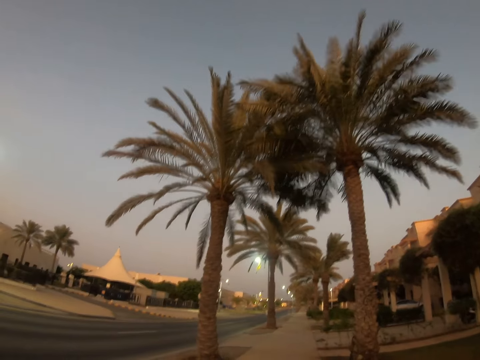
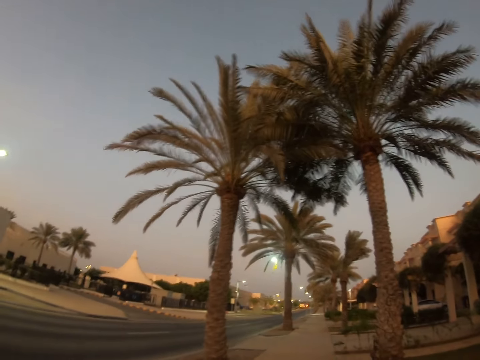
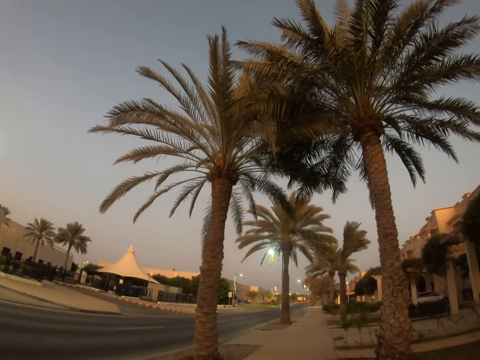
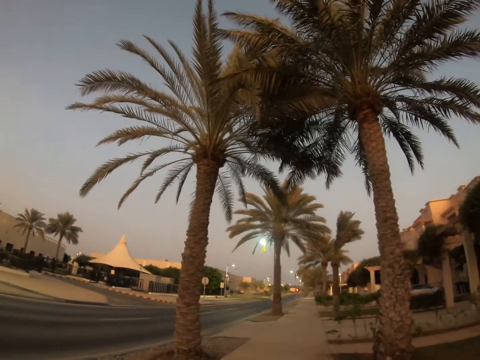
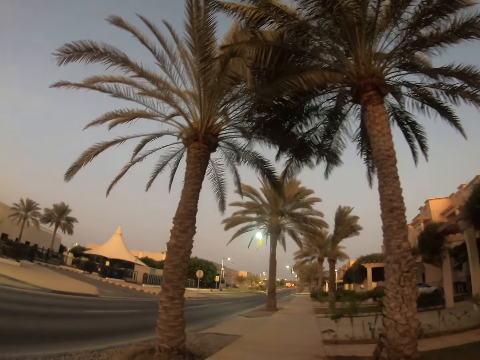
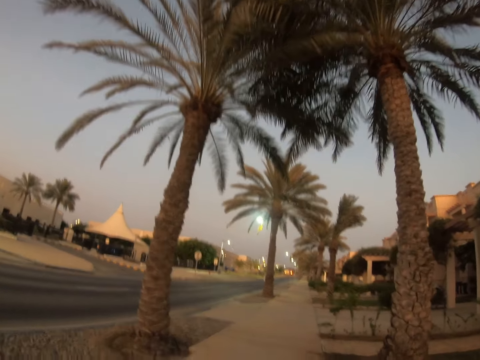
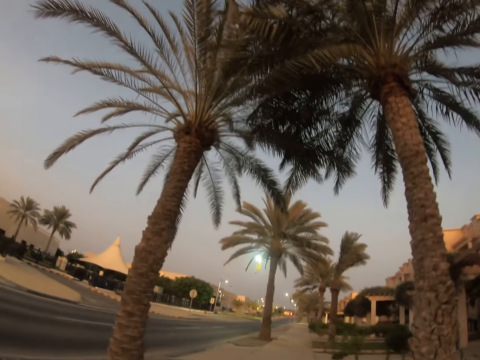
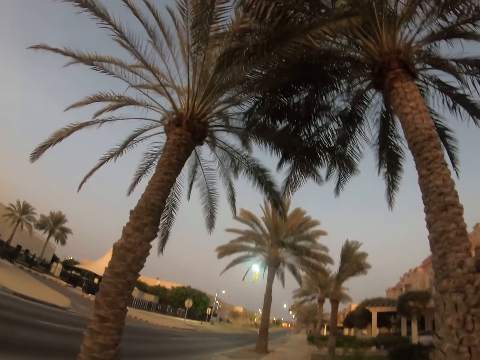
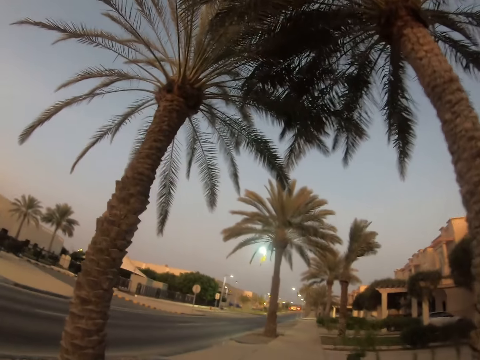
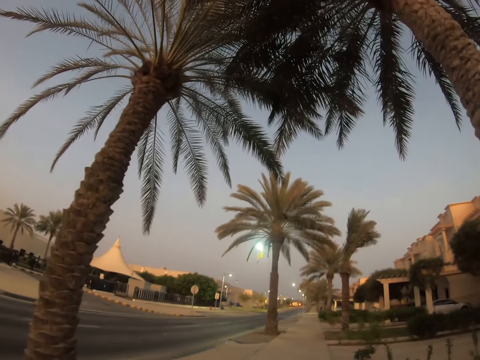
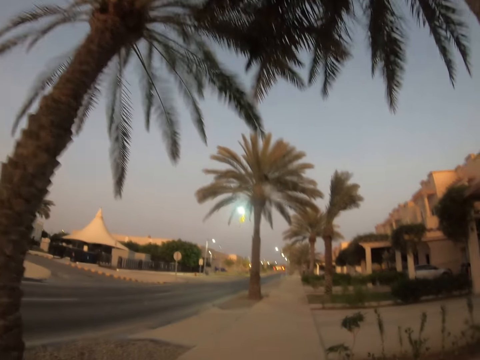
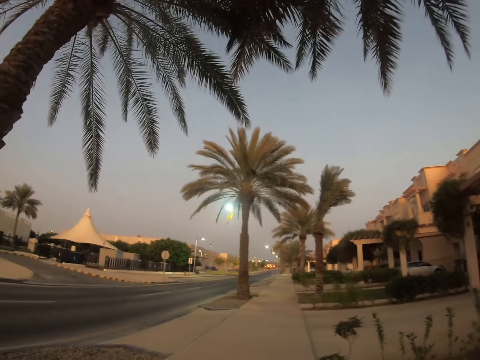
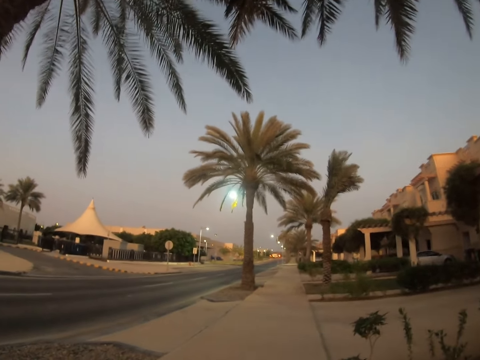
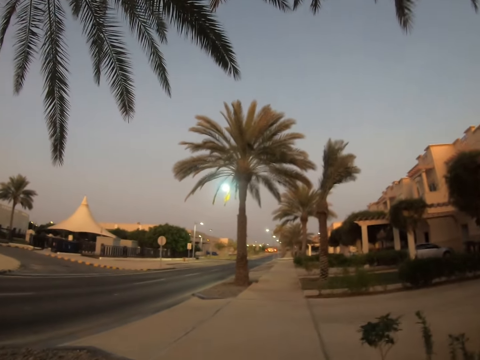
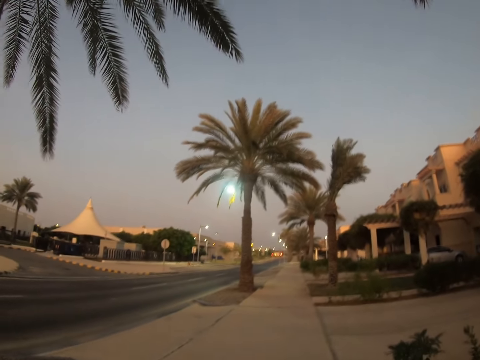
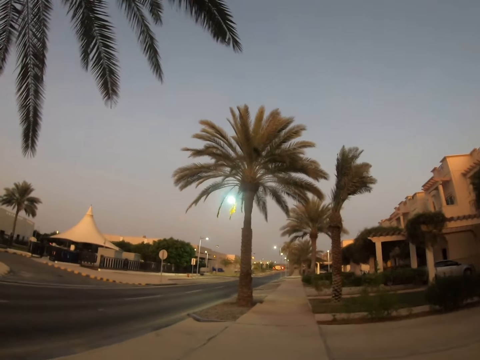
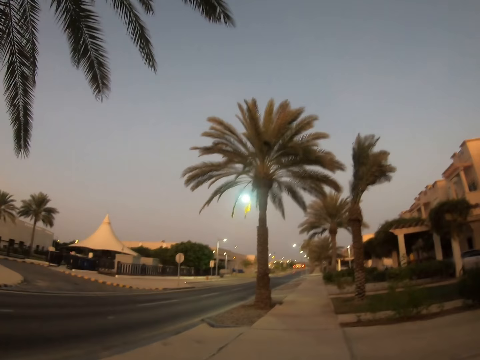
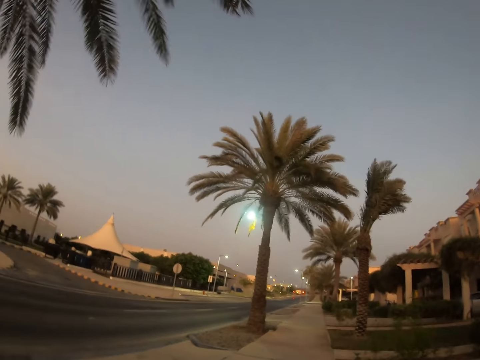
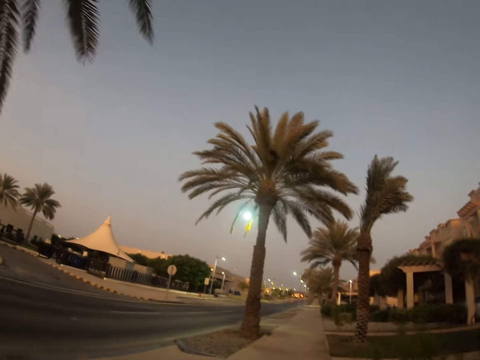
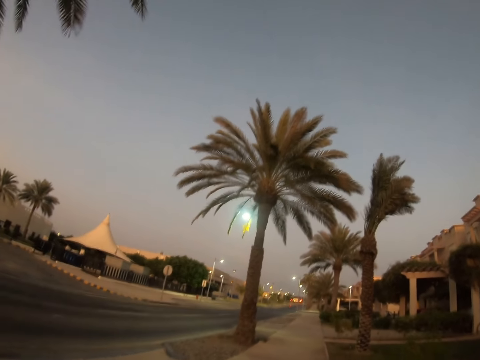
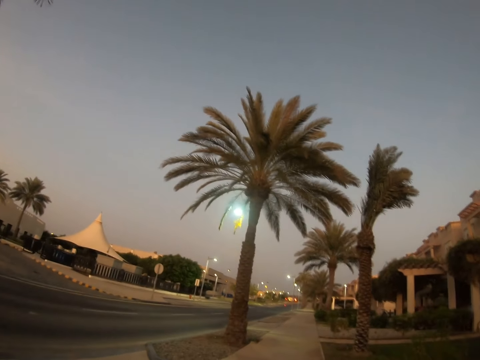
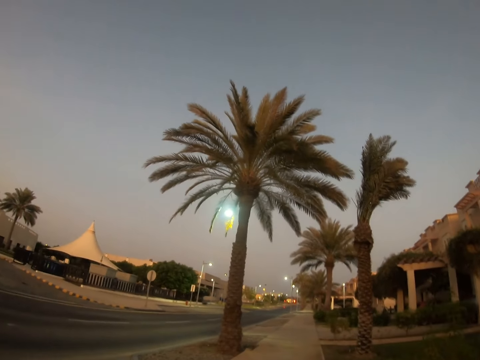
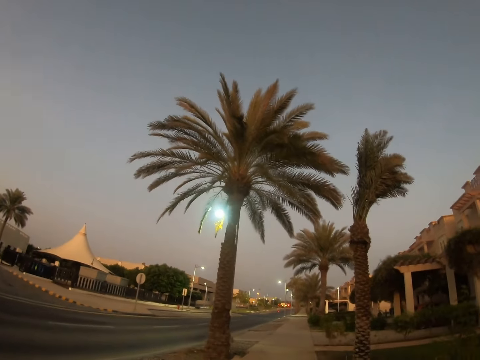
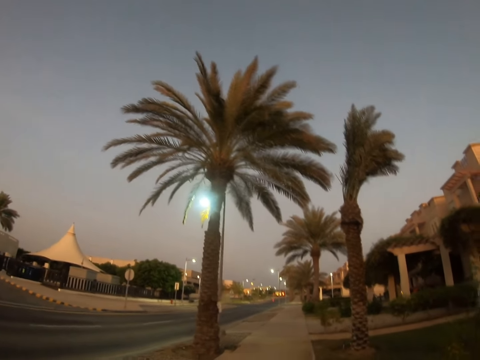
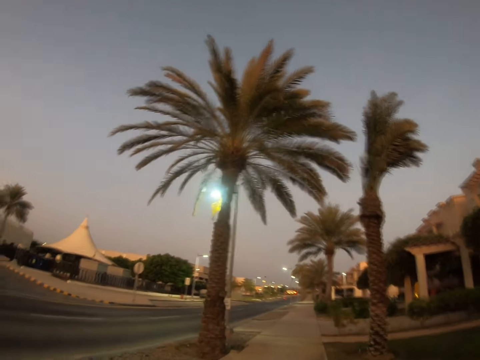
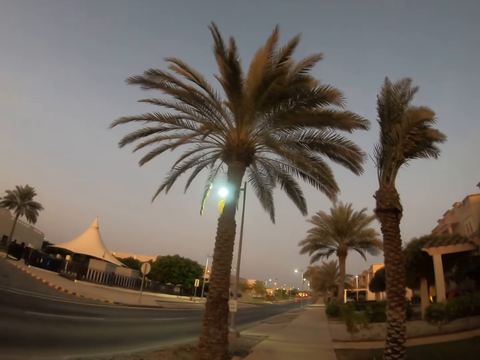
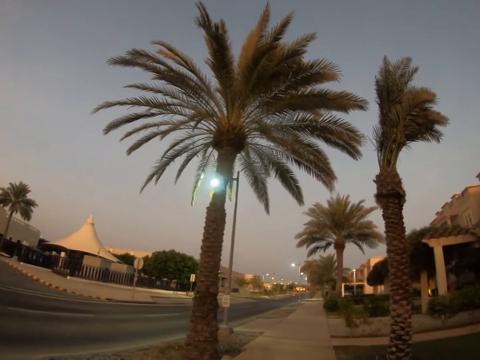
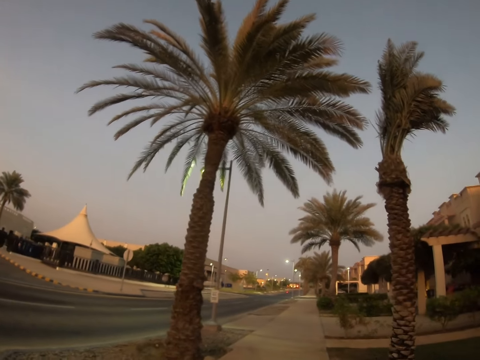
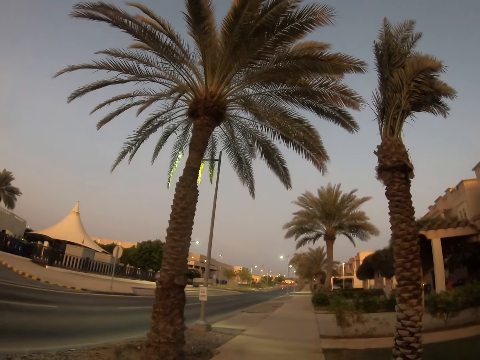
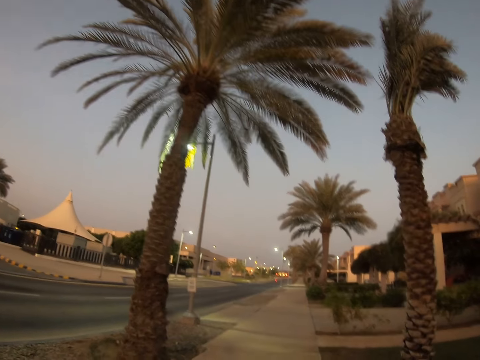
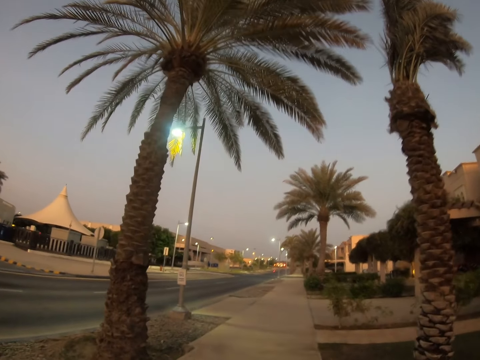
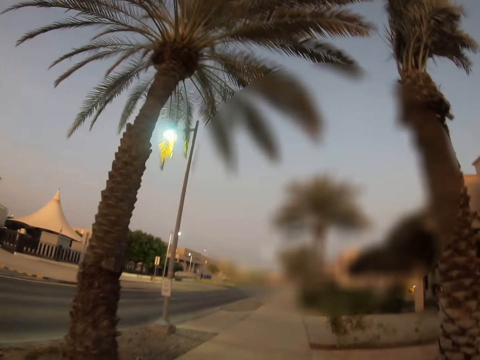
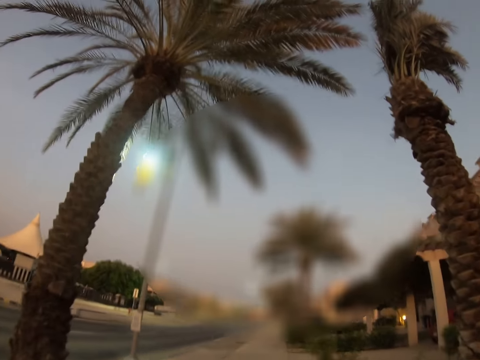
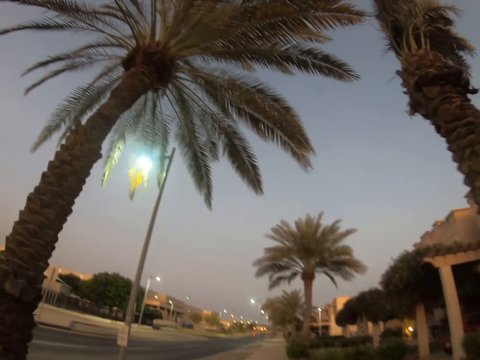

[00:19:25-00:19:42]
The camera wearer looks around a sidewalk. They walk around the sidewalk. They look around the sidewalk.

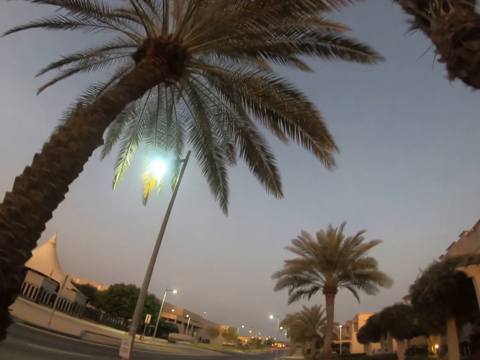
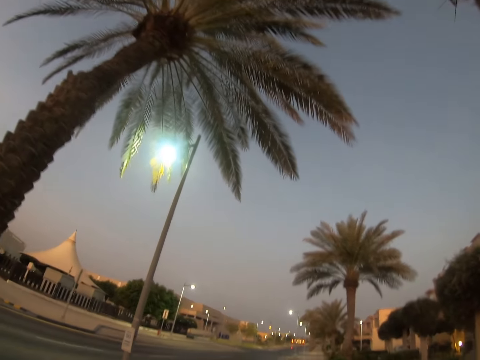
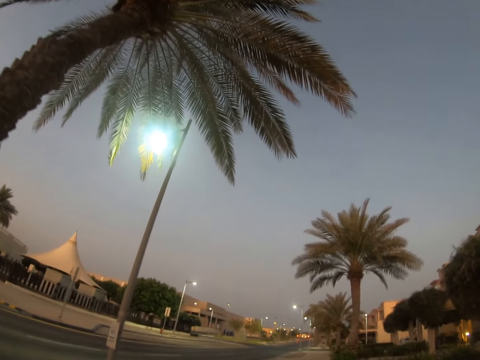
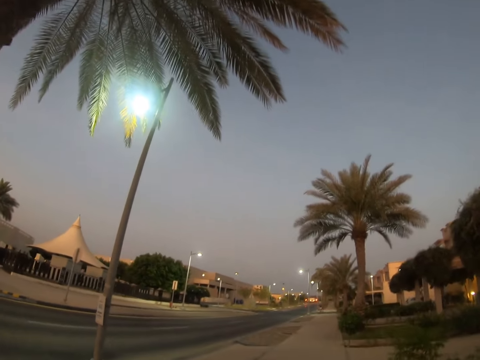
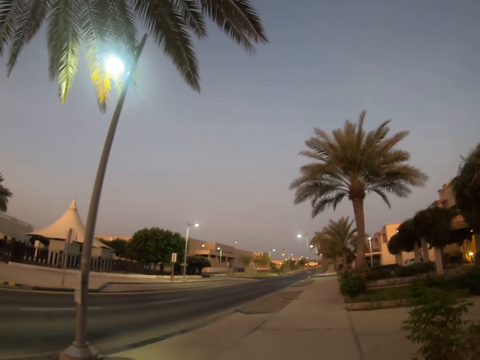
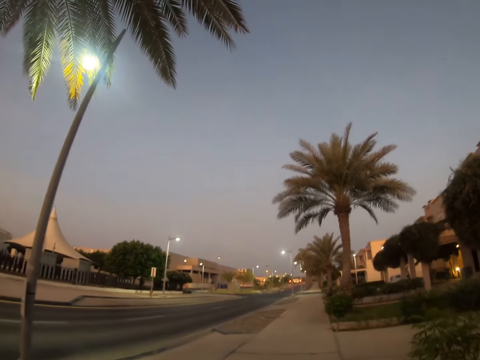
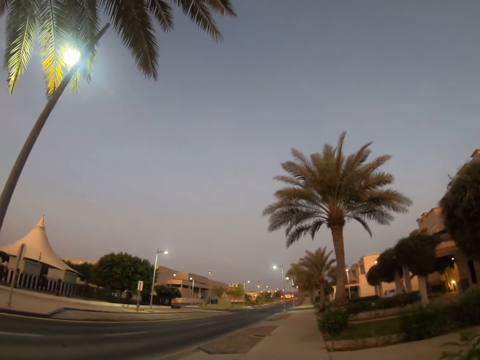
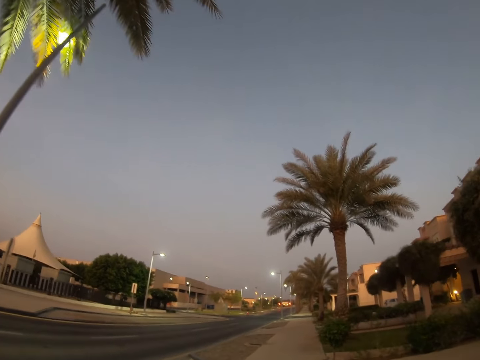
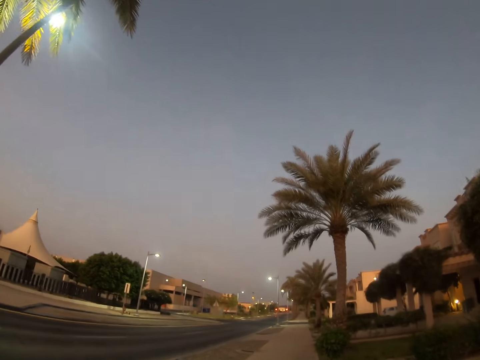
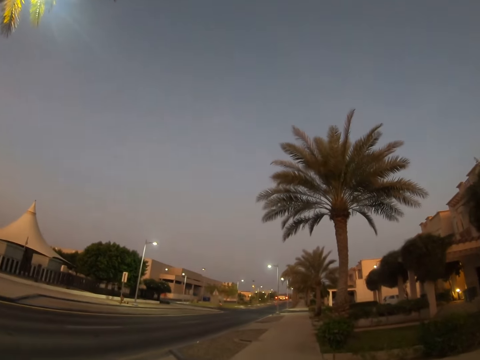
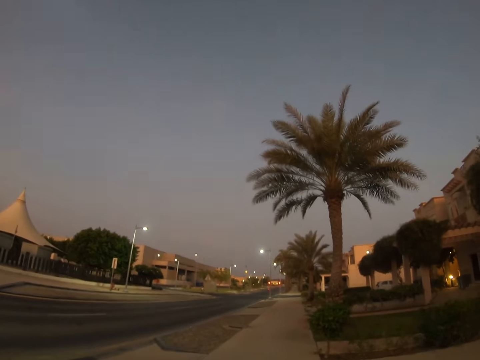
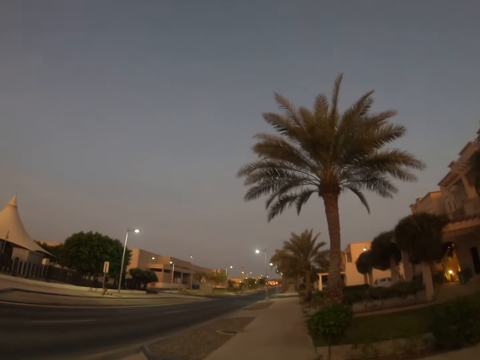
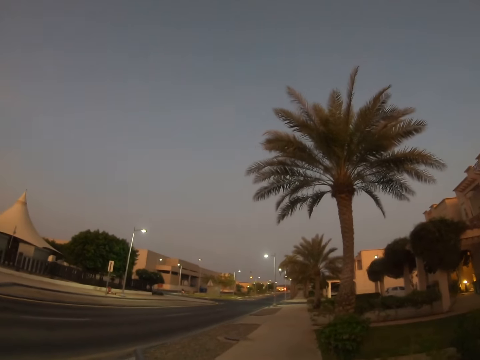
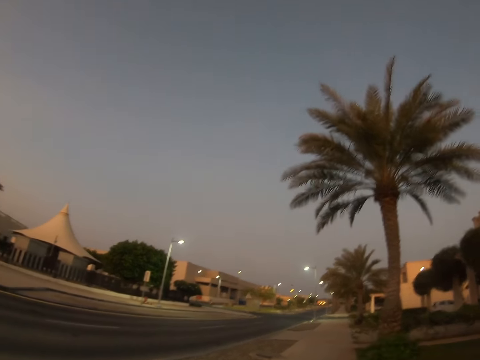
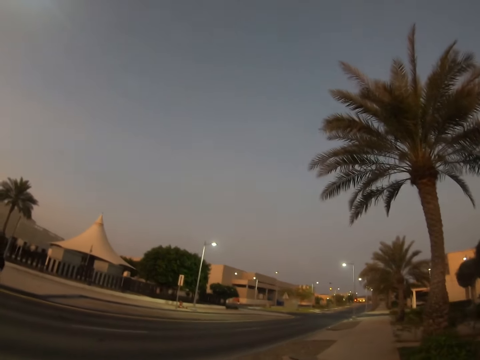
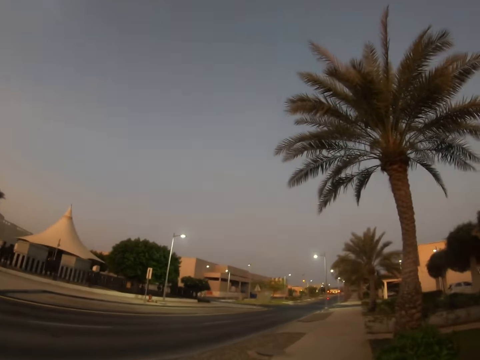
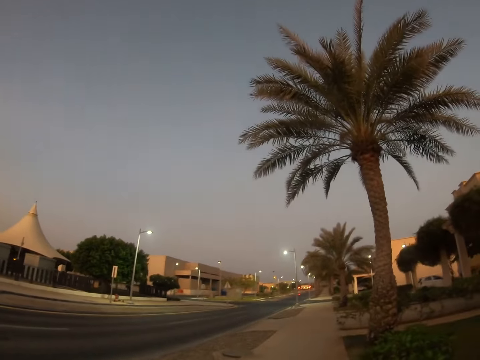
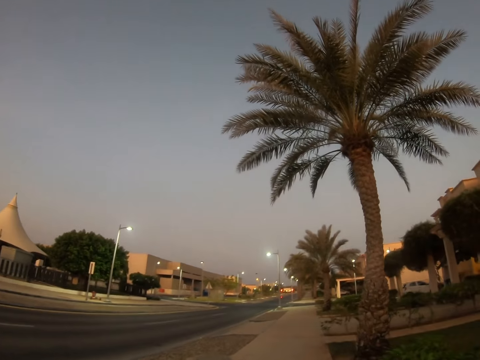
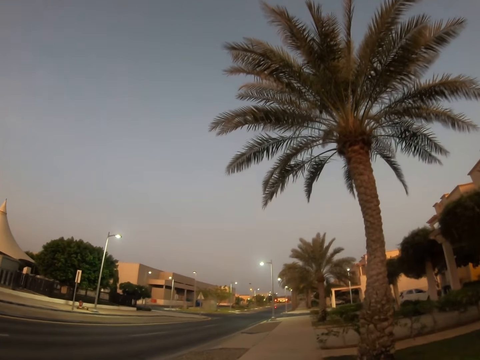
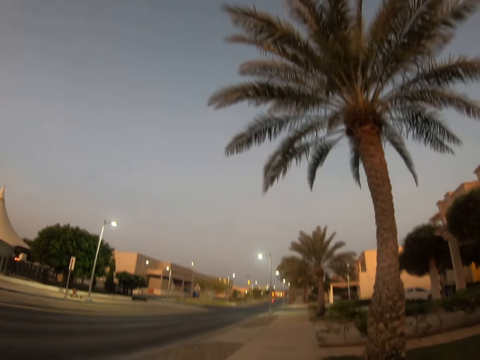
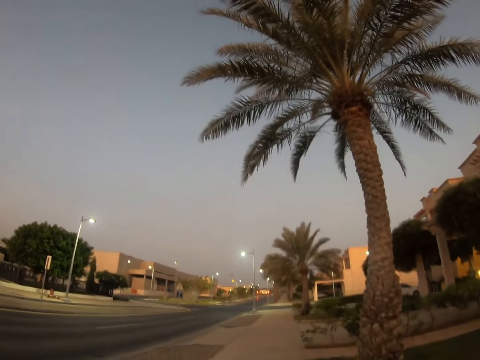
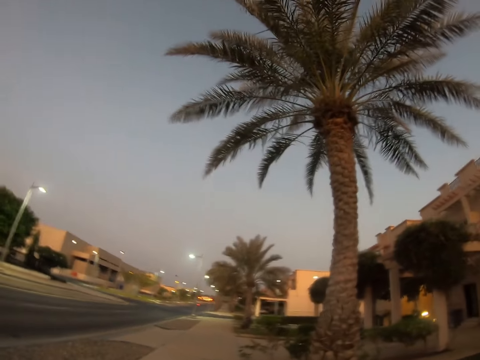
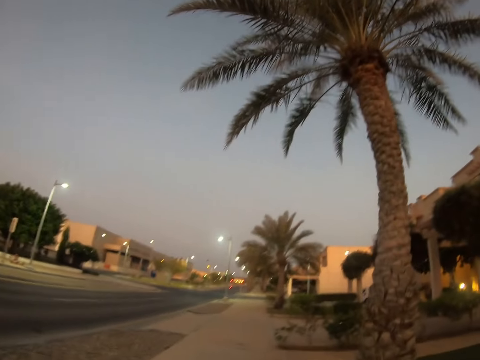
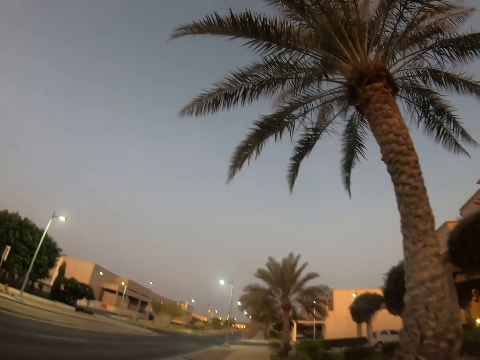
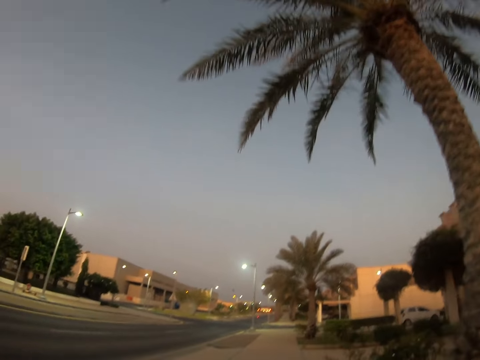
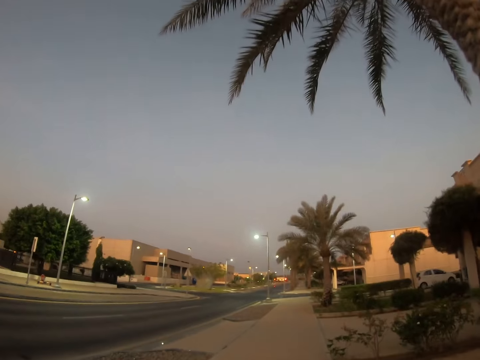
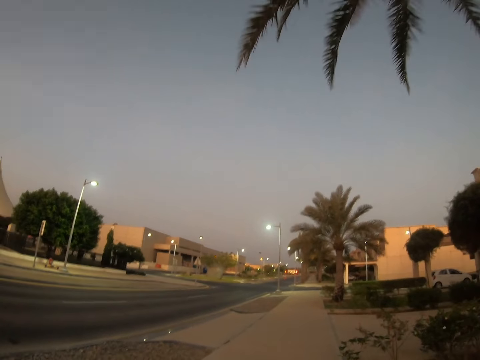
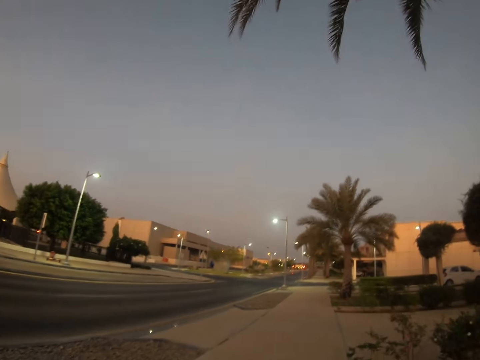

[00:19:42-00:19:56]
The camera wearer walks around a sidewalk. A man walks around the sidewalk. The camera wearer looks around the sidewalk.
